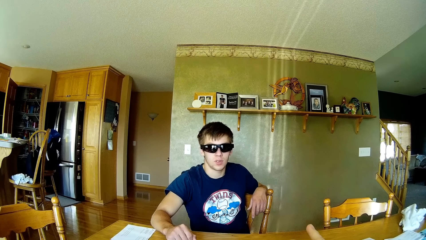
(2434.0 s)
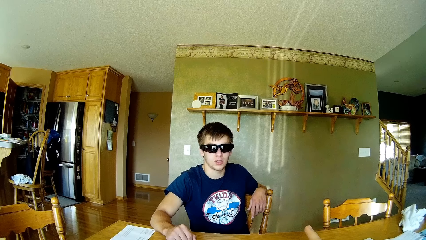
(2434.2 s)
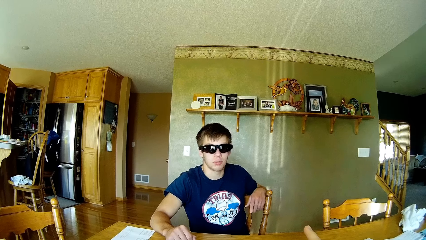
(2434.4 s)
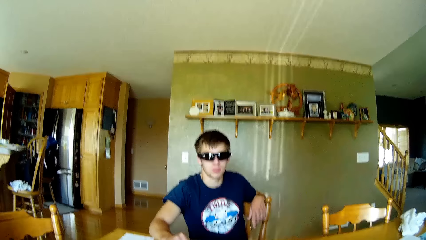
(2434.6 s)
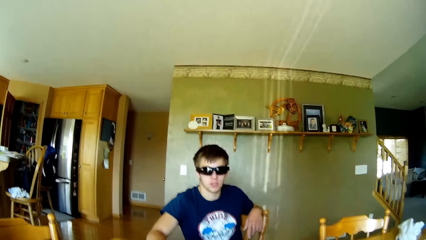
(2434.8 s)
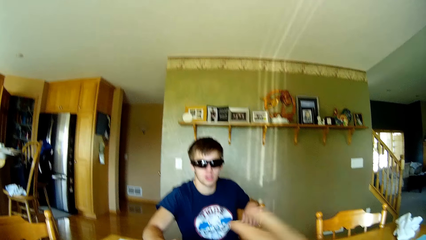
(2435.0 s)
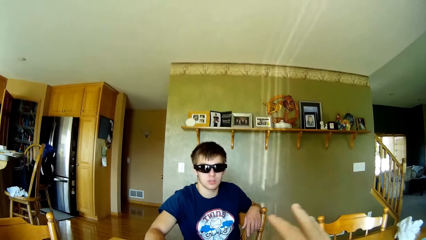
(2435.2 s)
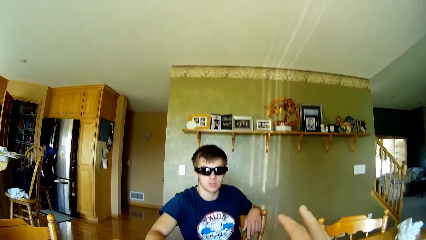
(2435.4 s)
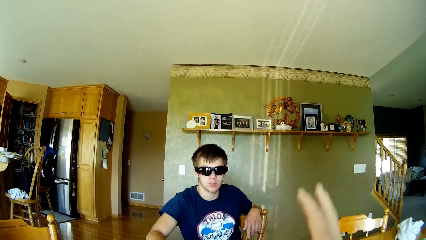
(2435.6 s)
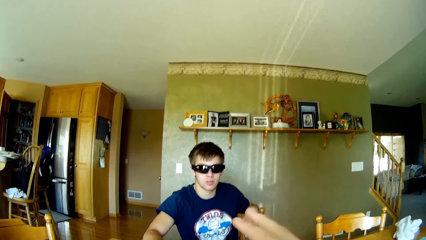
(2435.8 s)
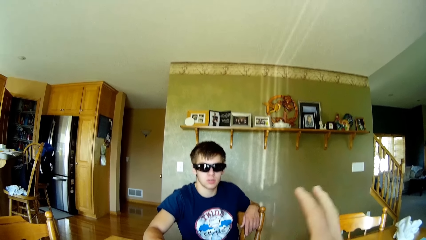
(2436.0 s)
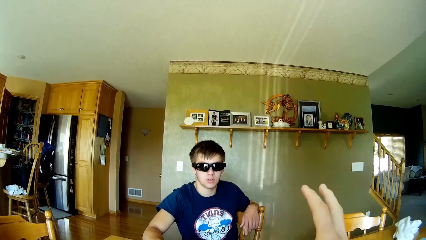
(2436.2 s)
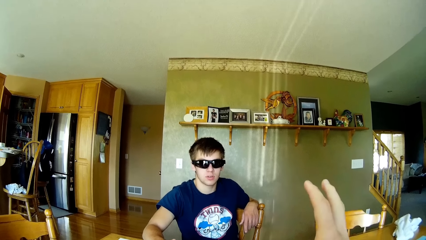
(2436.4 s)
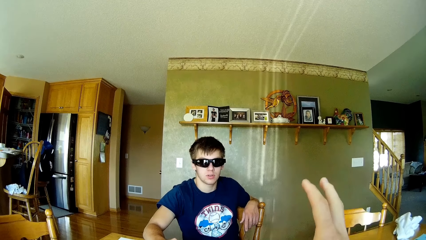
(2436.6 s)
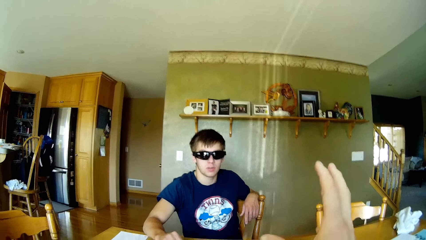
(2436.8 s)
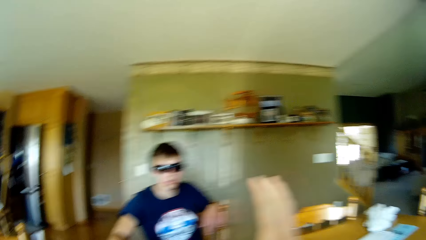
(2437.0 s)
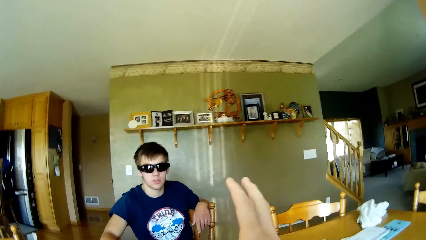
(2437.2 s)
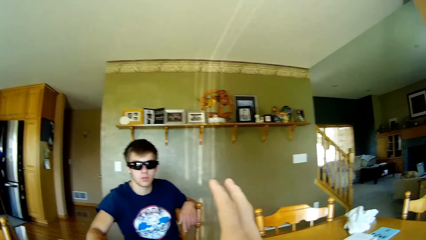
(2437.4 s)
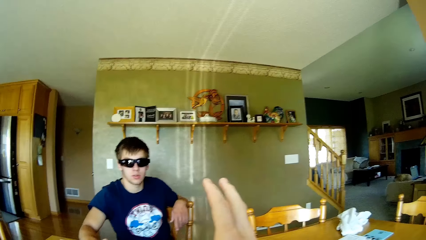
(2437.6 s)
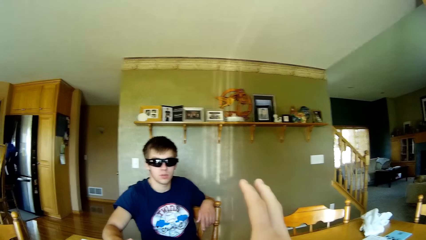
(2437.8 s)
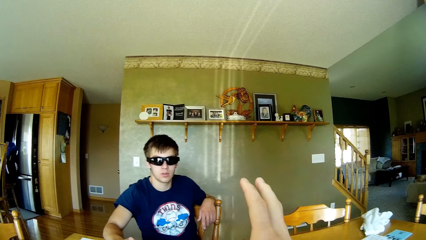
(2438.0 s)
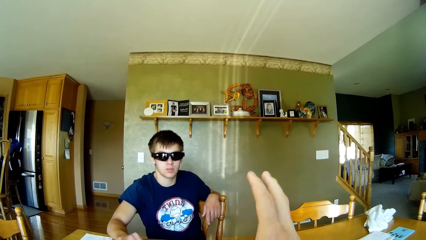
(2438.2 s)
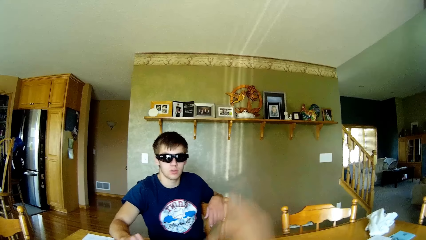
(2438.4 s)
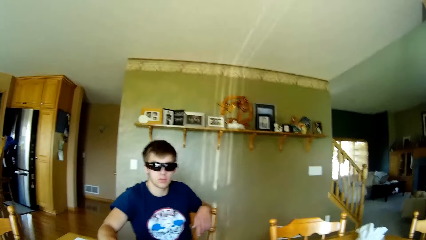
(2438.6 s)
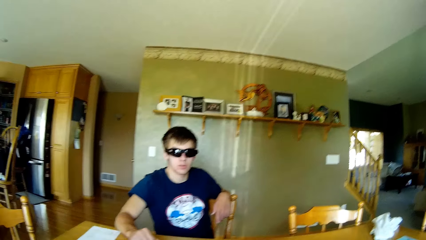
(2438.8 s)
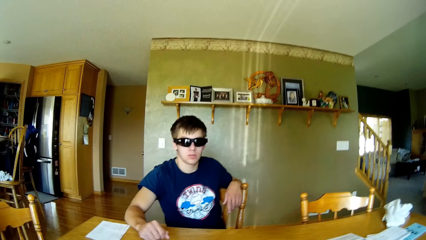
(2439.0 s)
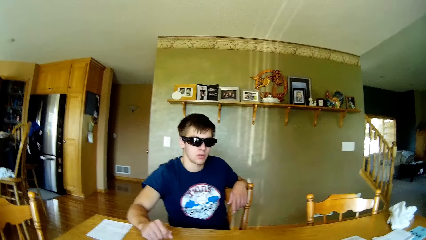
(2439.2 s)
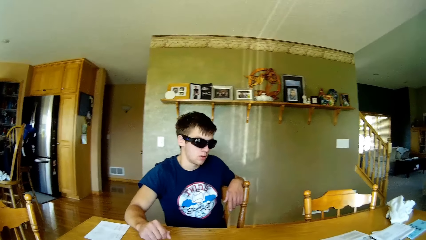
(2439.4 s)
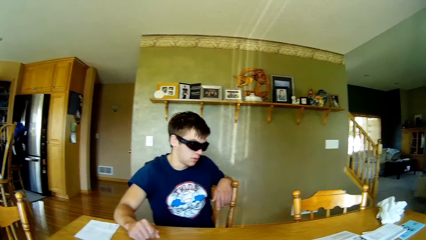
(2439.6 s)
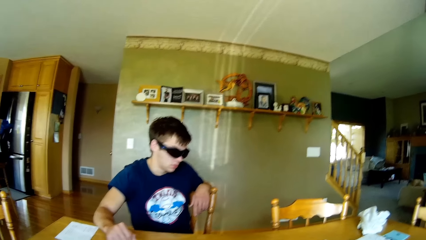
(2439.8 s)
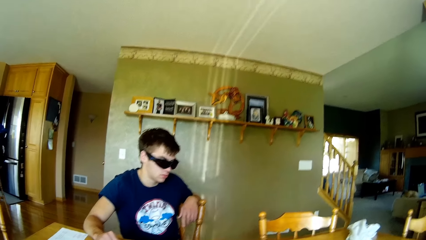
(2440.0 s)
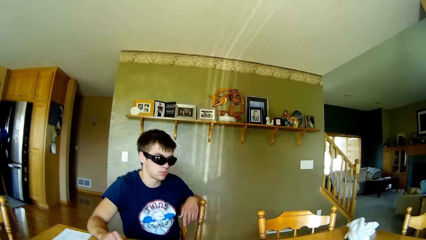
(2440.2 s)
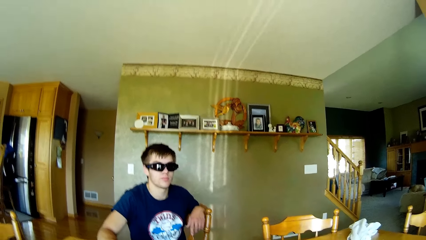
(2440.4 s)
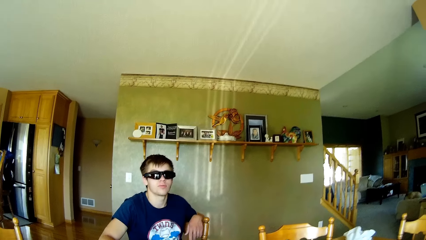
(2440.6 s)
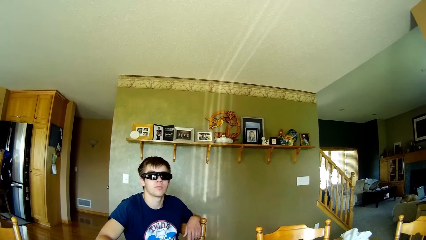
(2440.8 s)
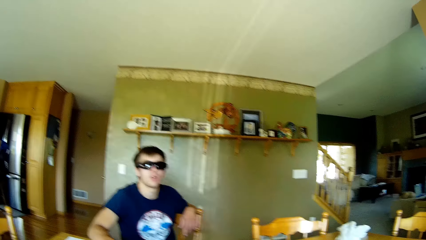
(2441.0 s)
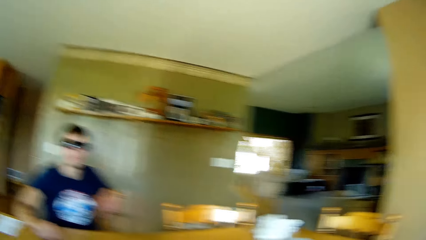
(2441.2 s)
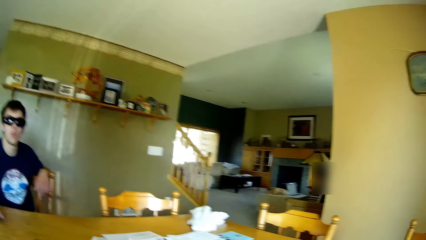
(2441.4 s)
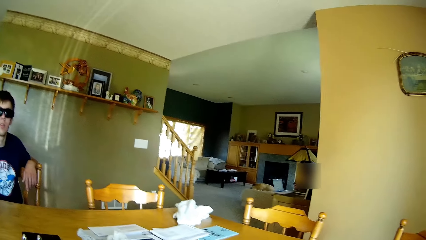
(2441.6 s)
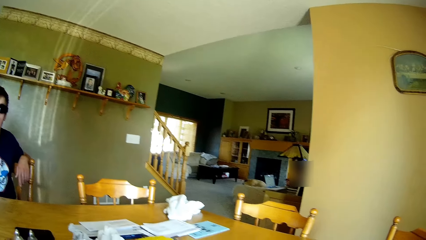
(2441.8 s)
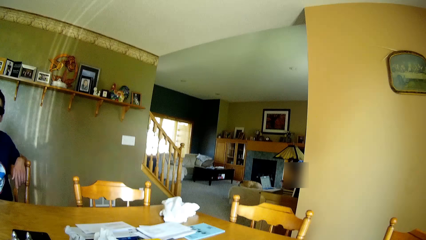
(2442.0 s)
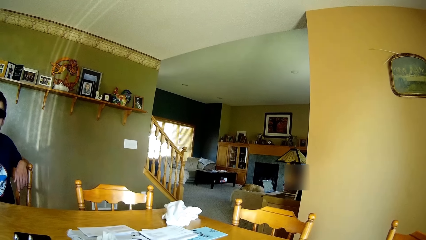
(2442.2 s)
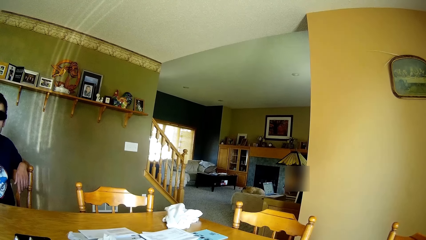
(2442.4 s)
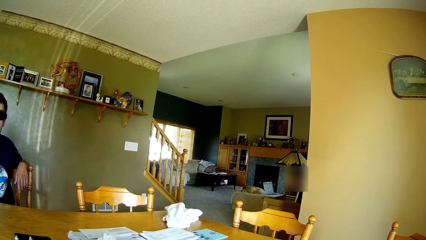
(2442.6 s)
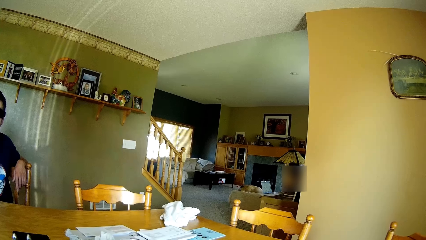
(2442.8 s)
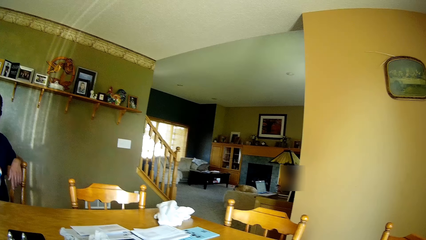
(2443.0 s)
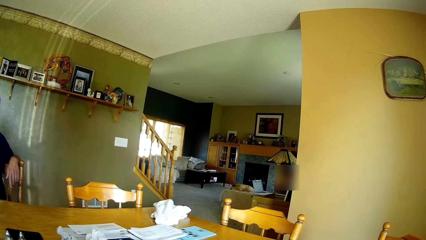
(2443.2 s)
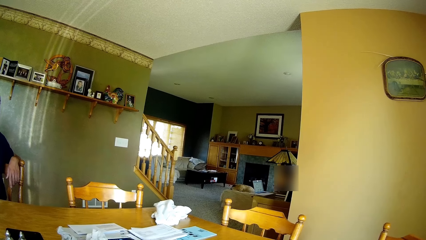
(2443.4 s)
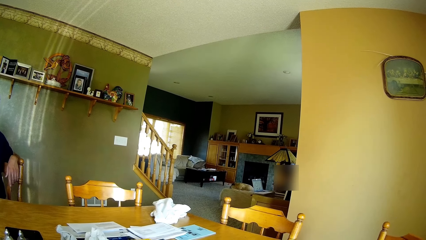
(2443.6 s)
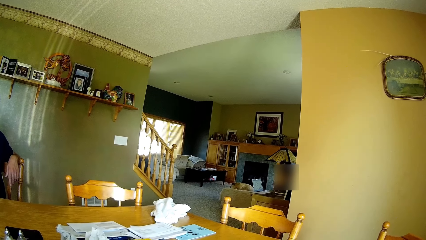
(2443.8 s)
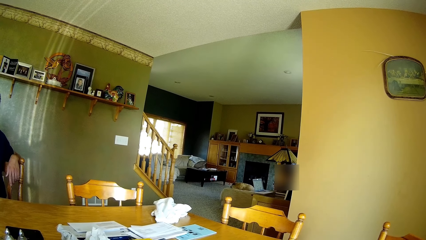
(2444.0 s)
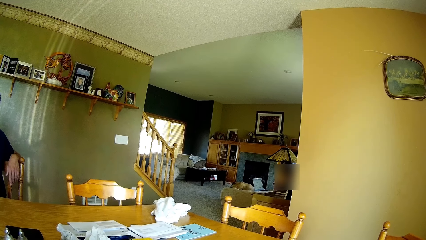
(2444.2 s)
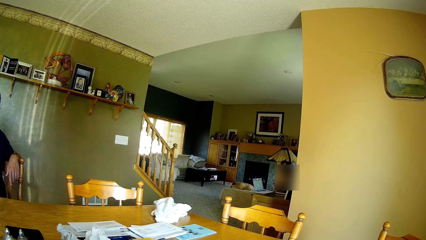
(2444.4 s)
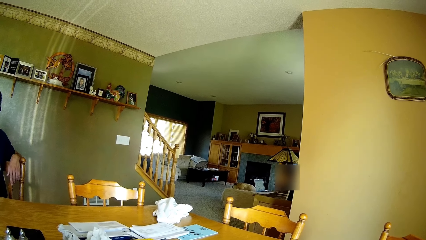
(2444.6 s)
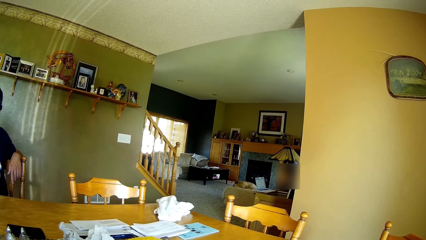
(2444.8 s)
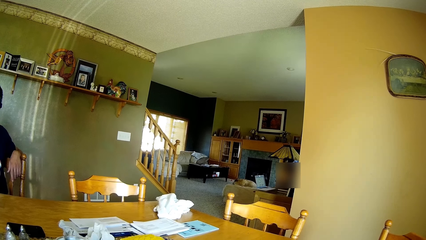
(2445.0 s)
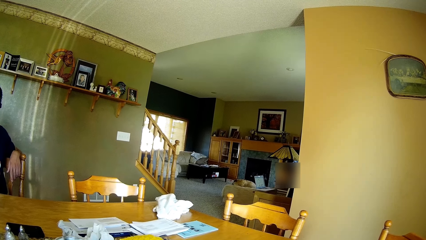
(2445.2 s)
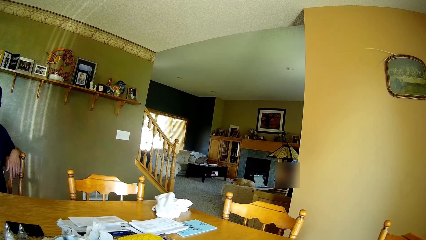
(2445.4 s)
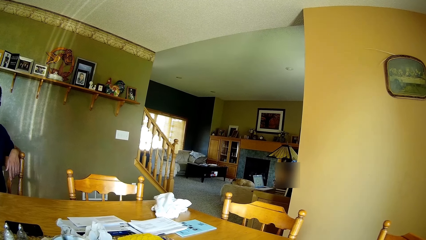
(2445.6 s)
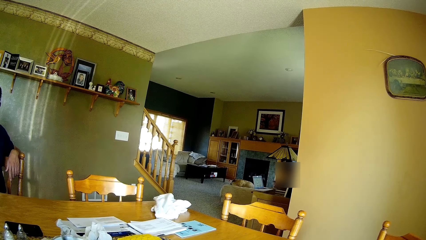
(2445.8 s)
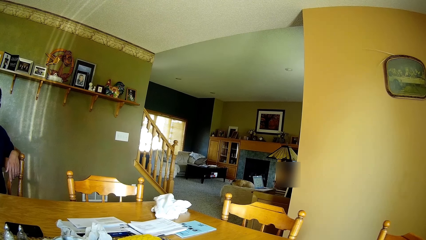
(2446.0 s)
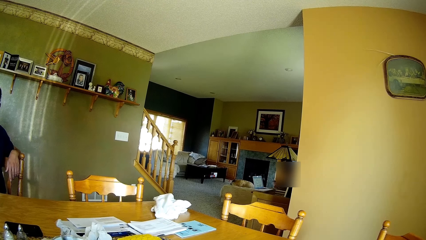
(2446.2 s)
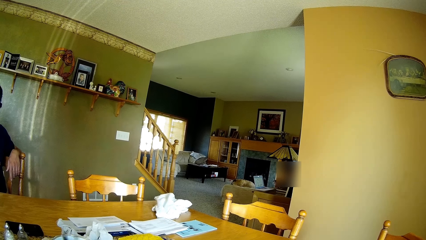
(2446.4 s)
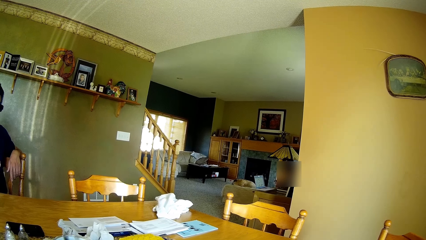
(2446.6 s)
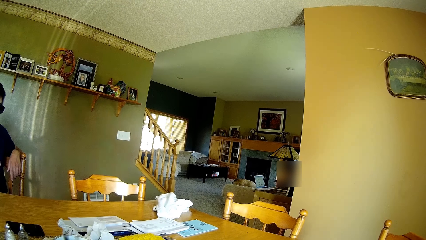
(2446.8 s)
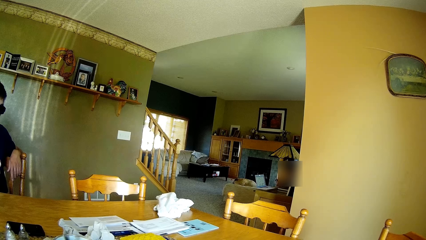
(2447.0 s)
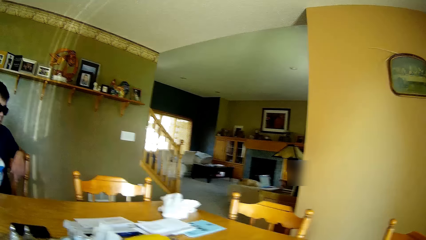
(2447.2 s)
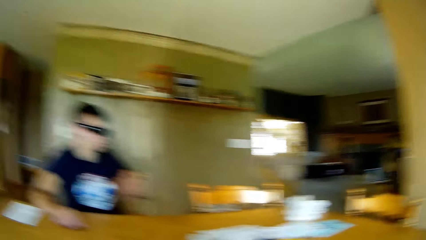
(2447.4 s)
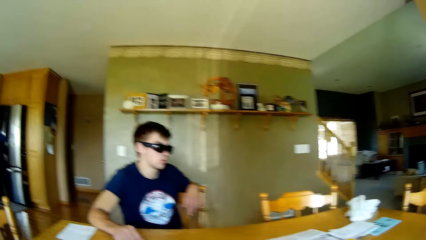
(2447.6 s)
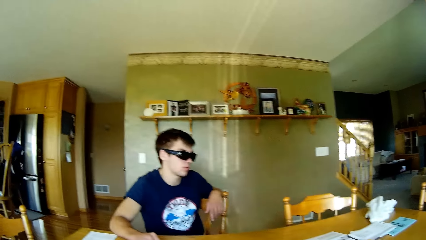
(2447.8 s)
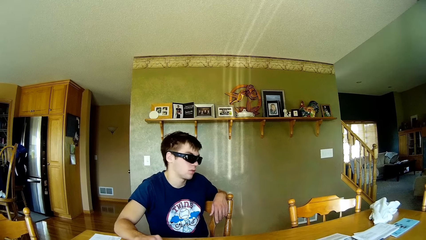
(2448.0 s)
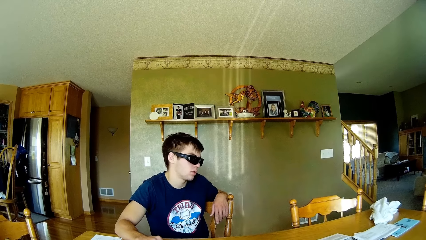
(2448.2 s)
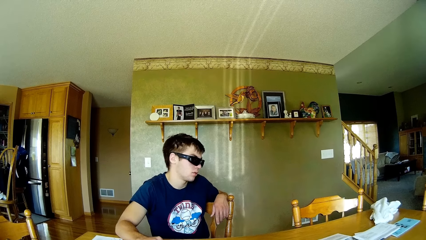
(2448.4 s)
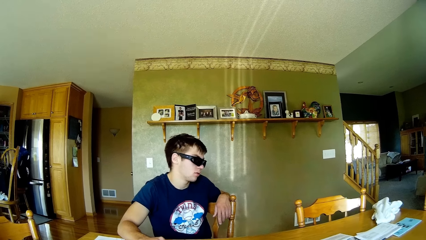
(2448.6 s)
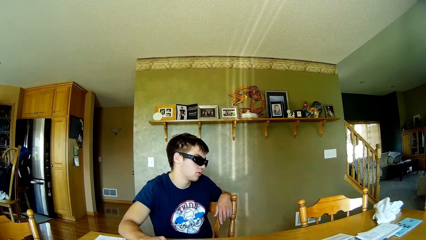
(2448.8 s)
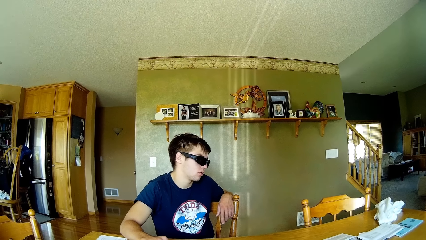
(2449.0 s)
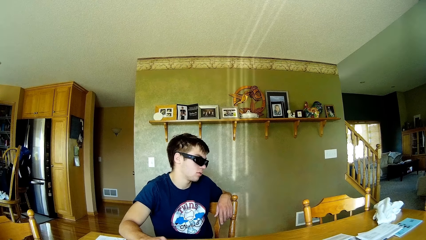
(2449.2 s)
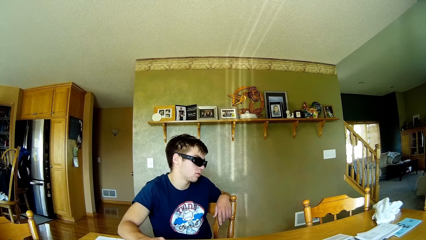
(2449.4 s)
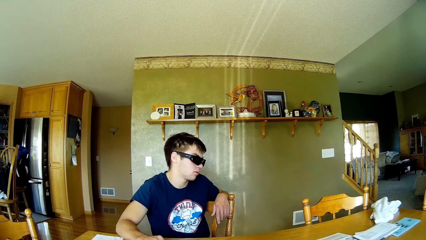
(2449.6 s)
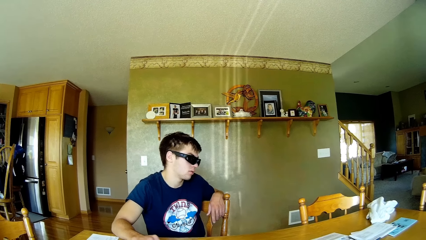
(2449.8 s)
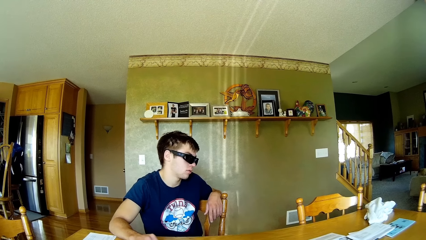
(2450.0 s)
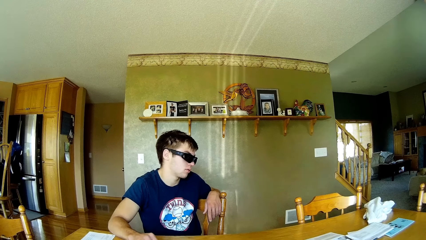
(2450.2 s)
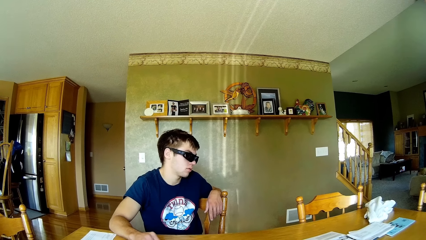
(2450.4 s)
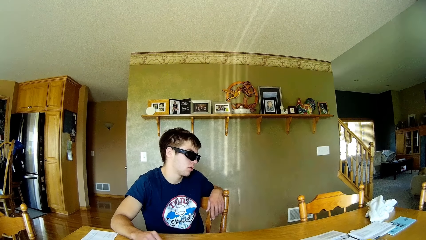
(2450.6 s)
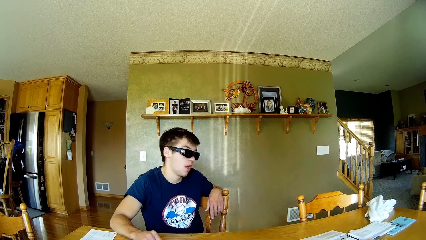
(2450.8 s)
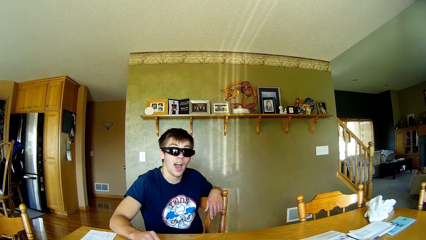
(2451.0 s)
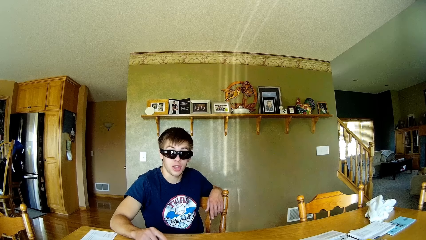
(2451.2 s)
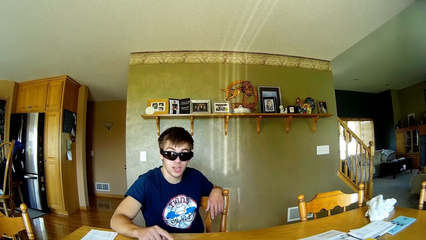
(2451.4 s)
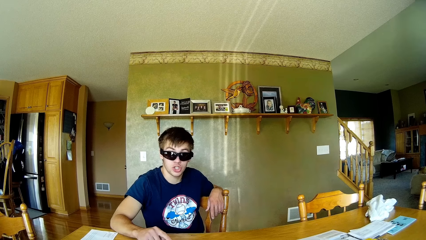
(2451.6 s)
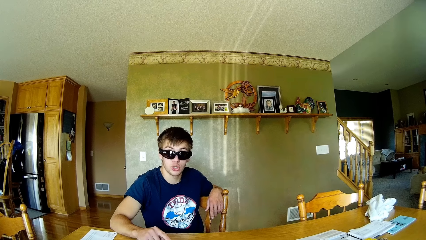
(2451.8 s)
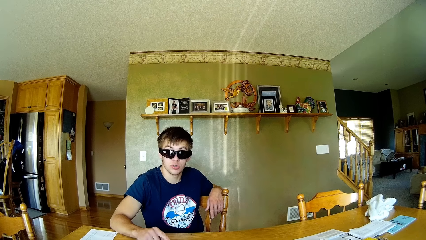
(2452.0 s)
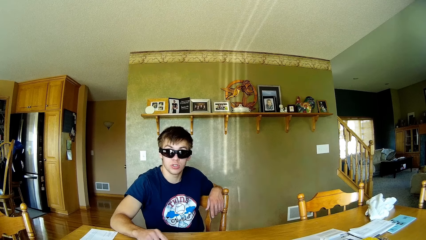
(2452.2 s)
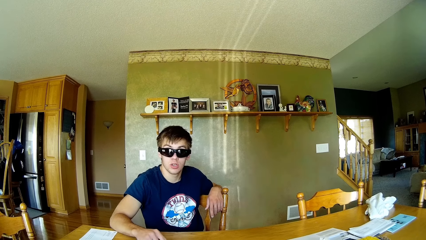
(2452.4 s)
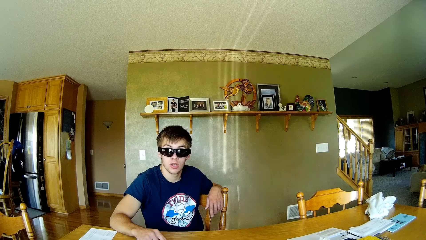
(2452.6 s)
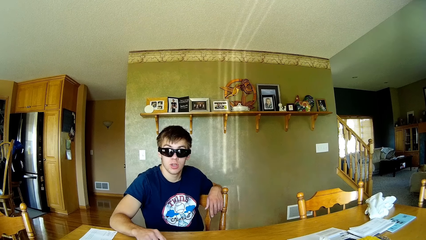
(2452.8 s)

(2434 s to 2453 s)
The camera wearer looks around the house. A woman uses a laptop. The camera wearer interacts with a man. They look at the man. They talk to the man.
